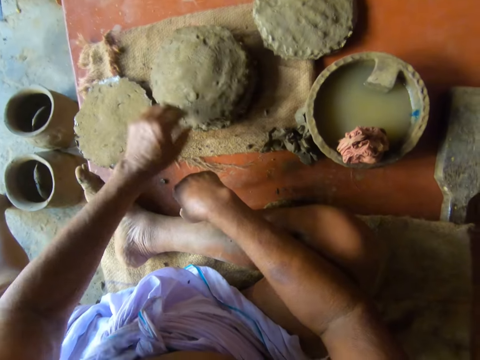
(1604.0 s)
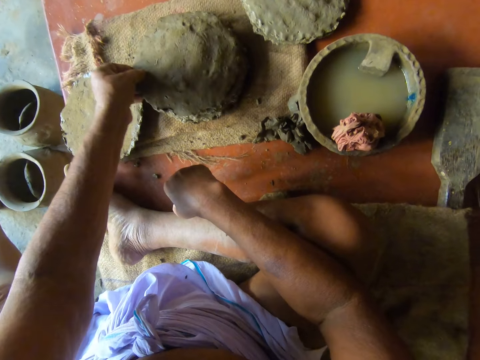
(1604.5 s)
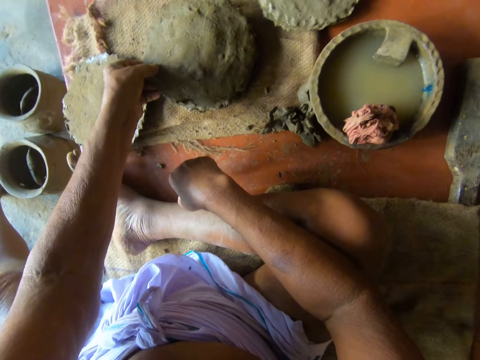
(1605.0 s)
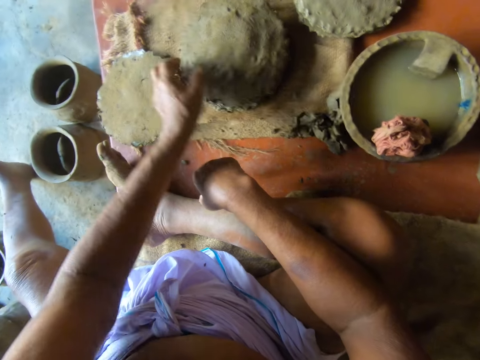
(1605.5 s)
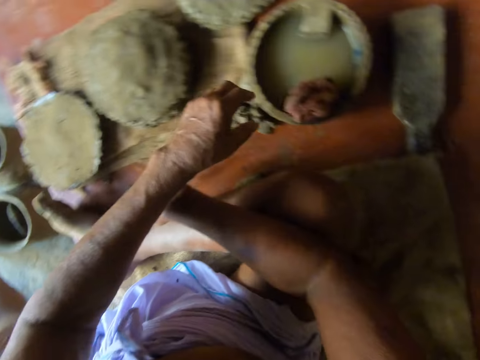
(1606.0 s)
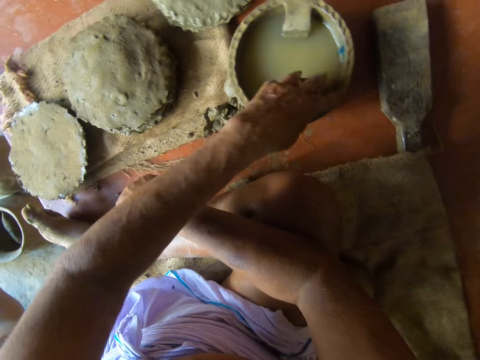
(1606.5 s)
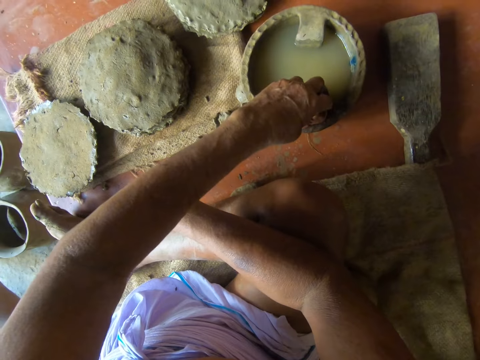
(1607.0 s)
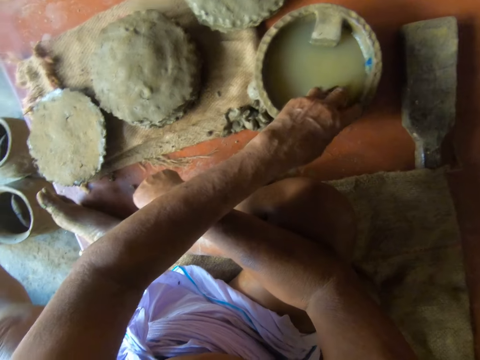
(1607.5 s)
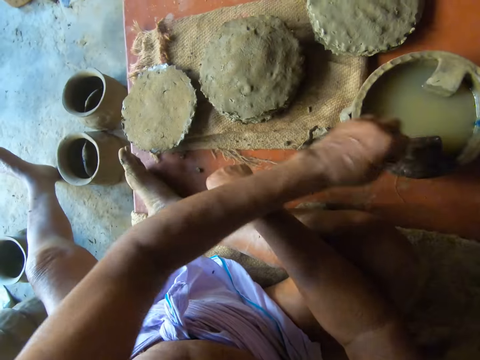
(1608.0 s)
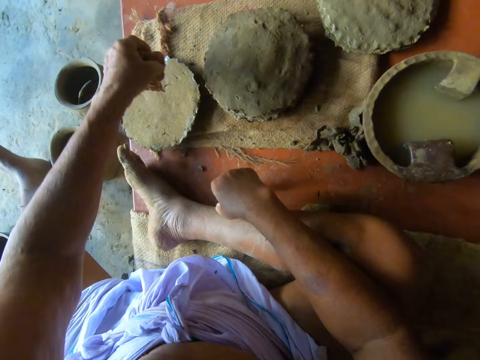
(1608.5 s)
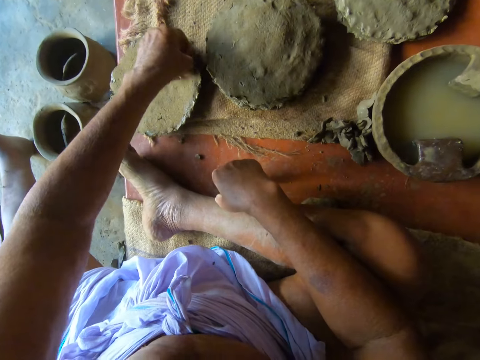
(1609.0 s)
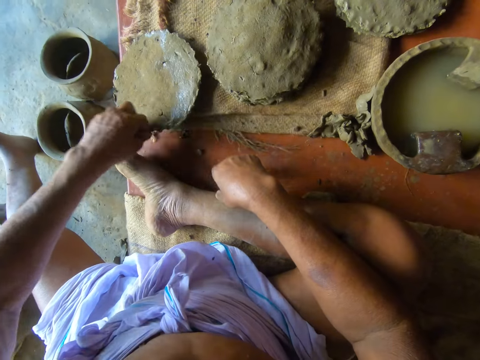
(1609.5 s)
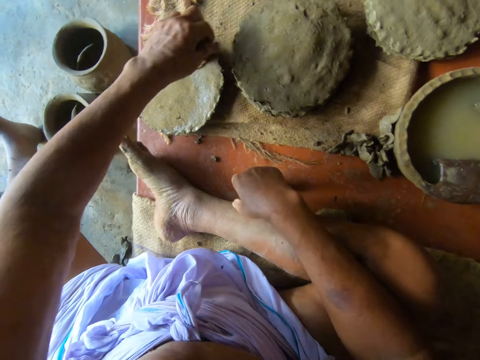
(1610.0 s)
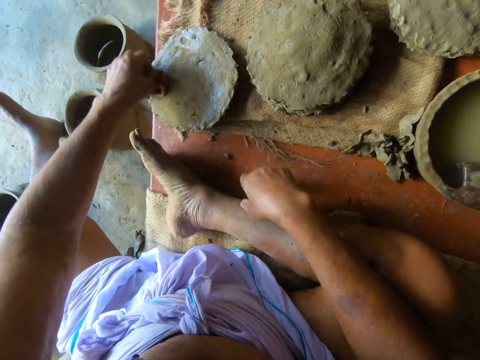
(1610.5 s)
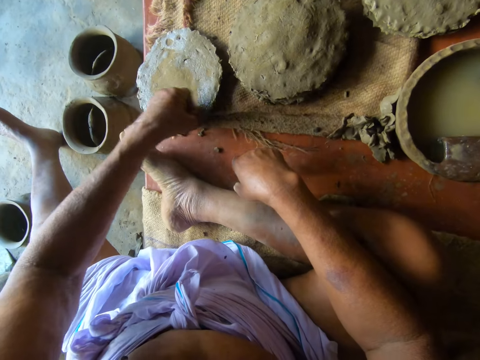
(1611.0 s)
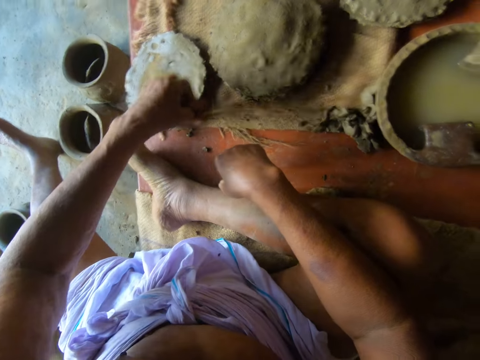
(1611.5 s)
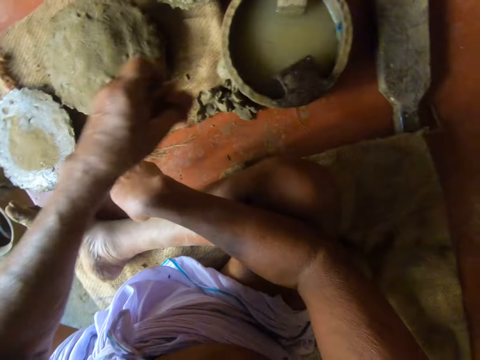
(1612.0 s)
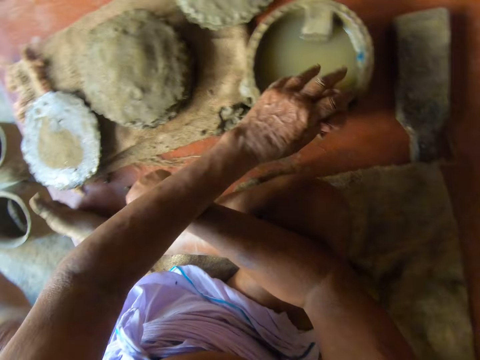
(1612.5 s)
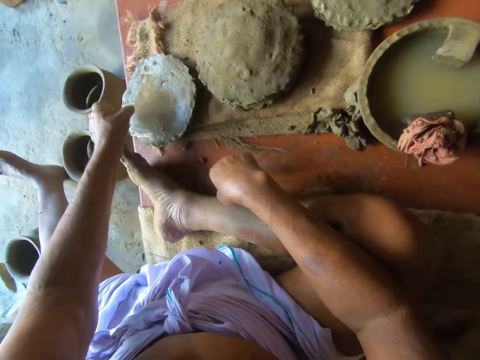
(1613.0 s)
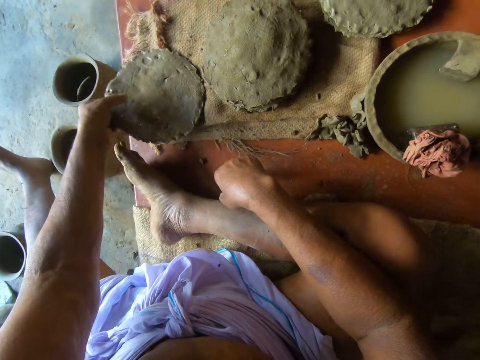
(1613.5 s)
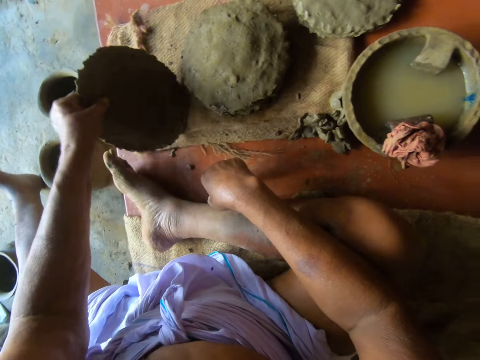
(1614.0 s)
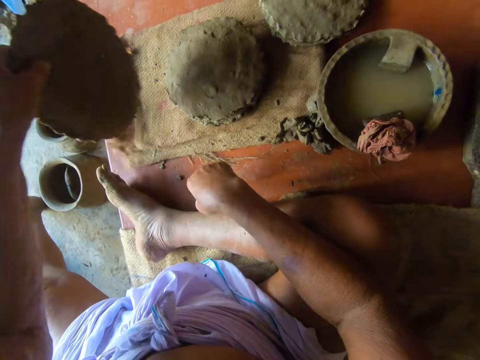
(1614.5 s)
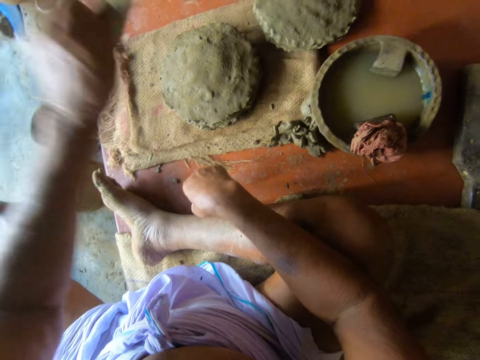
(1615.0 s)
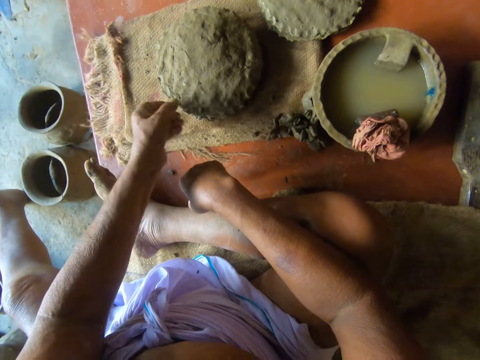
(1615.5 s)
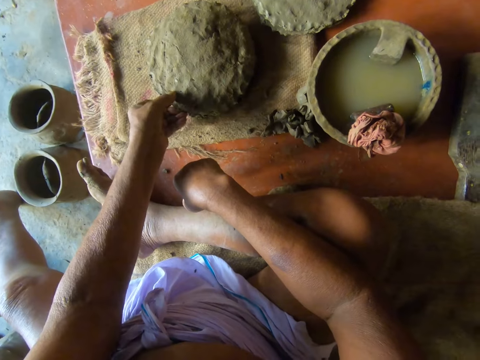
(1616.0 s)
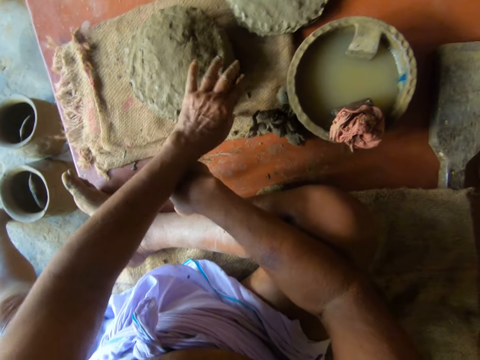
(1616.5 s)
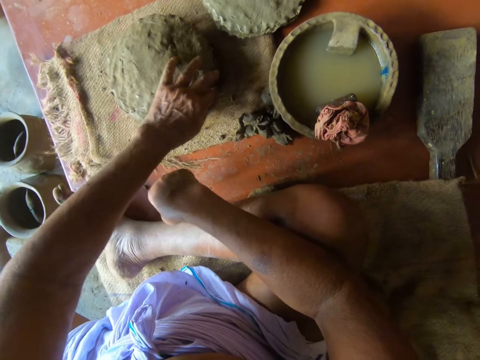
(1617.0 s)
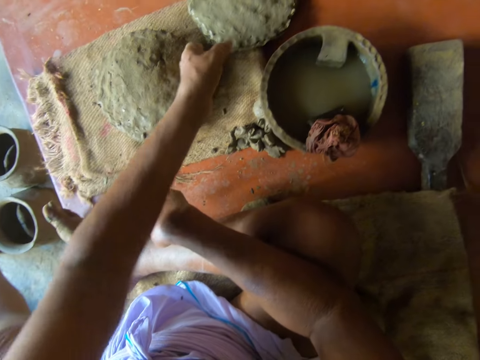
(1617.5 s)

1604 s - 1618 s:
The camera wearer stacks the clay pot foot in his left hand on the mat. He adjusts the clay pot foot on the mat with his left hand. He picks up the rag on the bowl of water with his left hand. He wipes the clay pot foot on the mat with the rag in his left hand. He drops the rag in his left hand on the bowl of water. He picks up the clay pot foot on the mat with his left hand. He stacks the clay pot foot in his left hand on the mat. He adjusts the clay pot foot on the mat with his left hand.

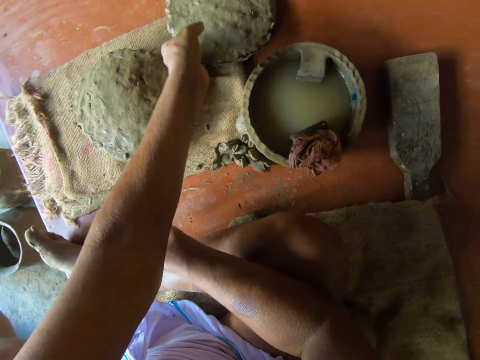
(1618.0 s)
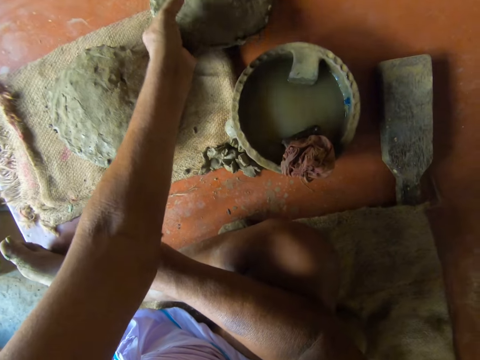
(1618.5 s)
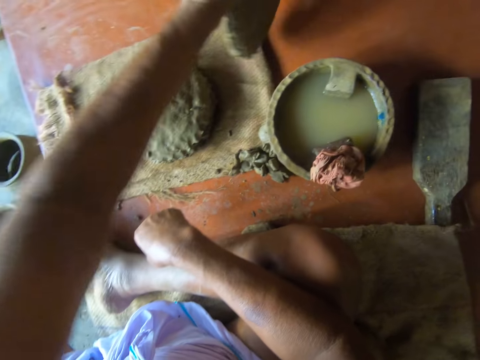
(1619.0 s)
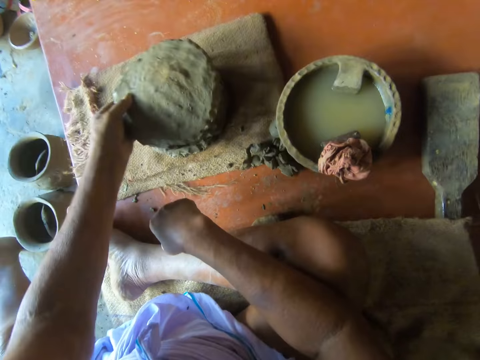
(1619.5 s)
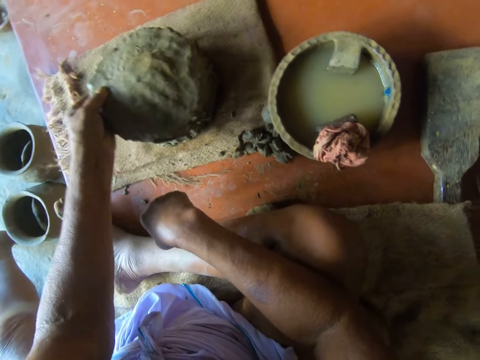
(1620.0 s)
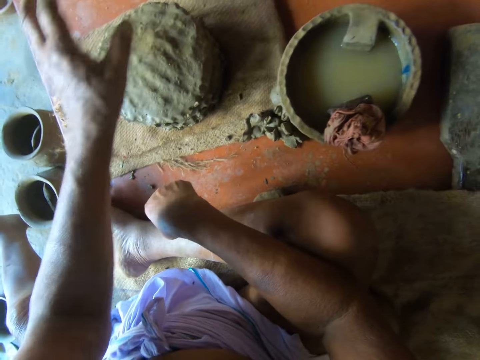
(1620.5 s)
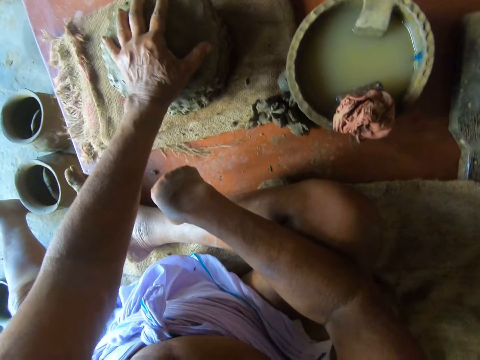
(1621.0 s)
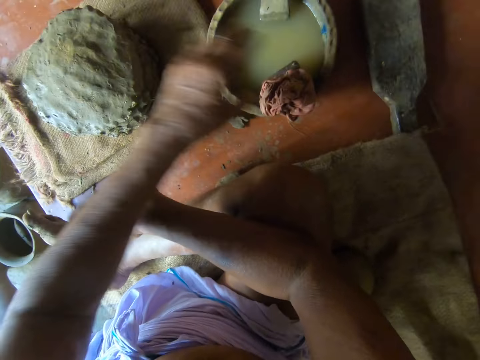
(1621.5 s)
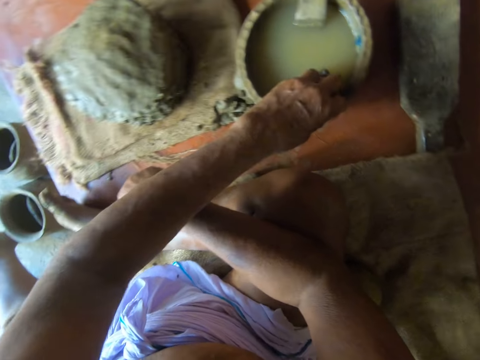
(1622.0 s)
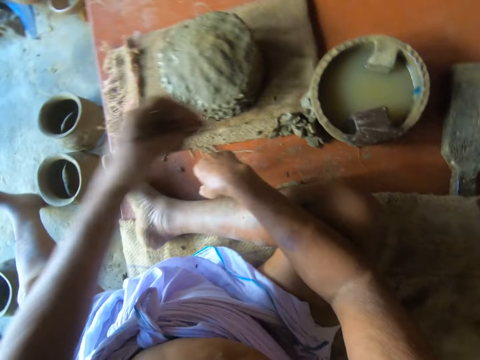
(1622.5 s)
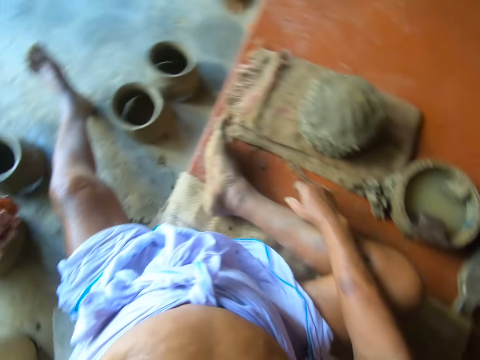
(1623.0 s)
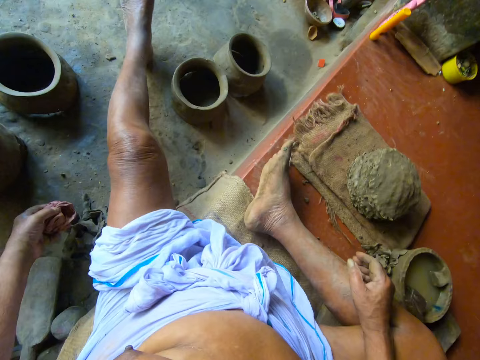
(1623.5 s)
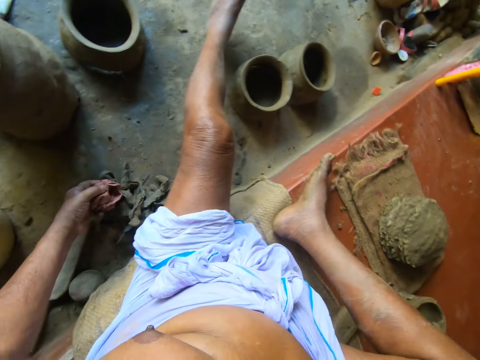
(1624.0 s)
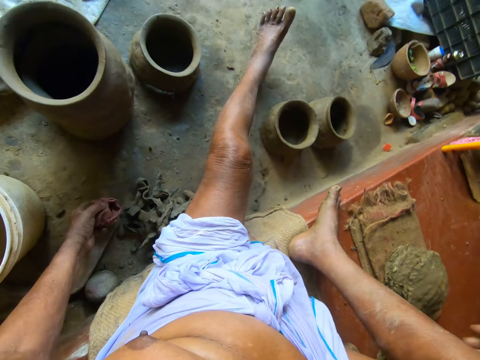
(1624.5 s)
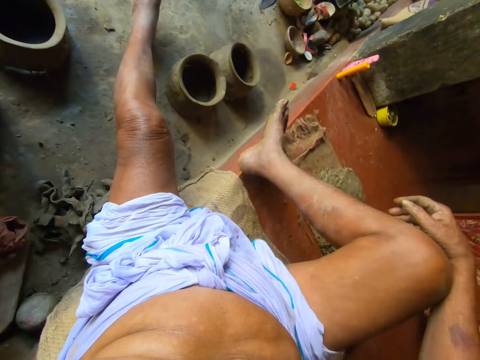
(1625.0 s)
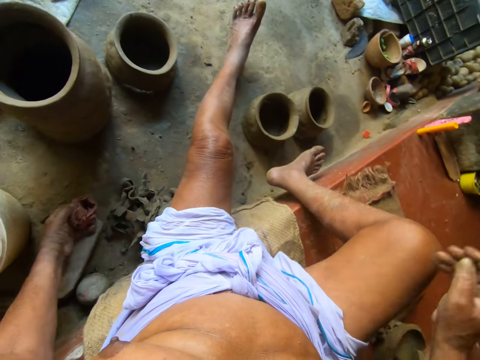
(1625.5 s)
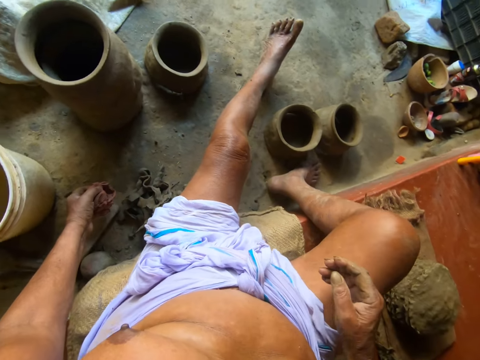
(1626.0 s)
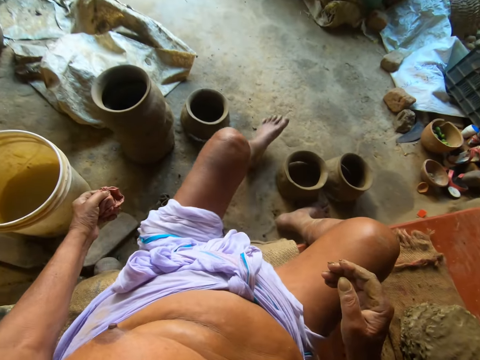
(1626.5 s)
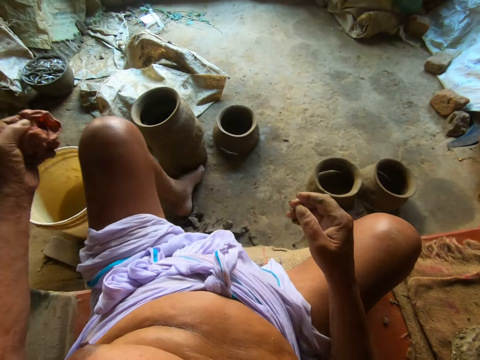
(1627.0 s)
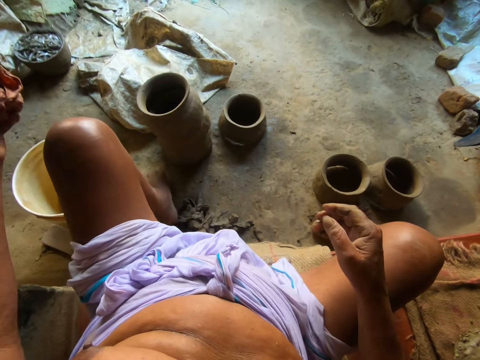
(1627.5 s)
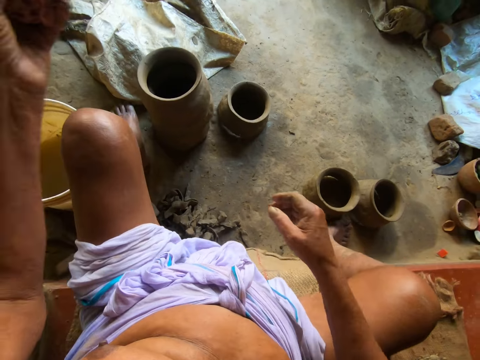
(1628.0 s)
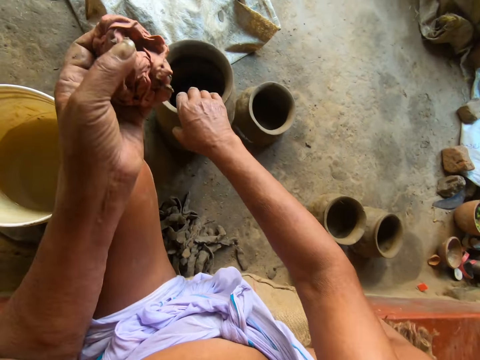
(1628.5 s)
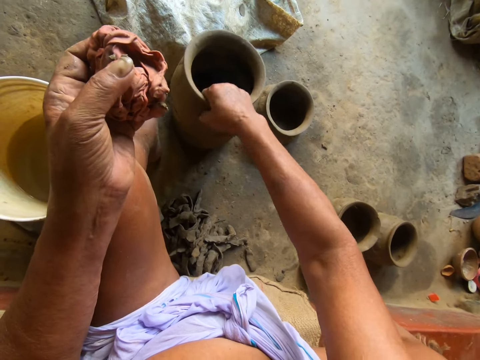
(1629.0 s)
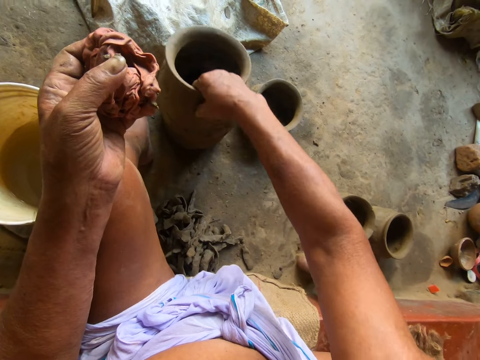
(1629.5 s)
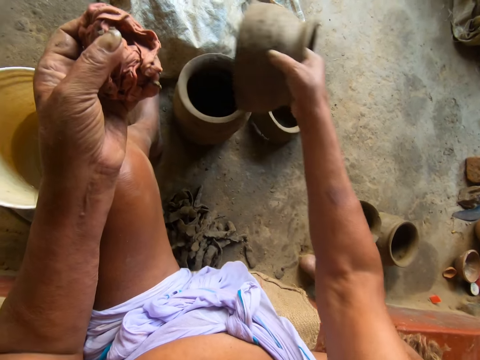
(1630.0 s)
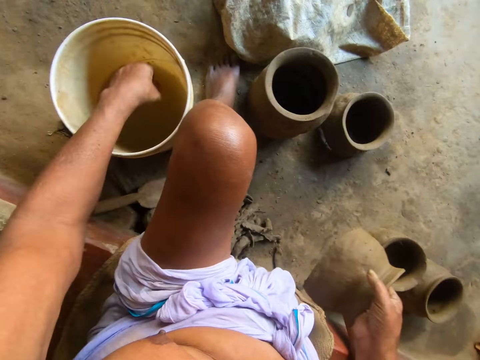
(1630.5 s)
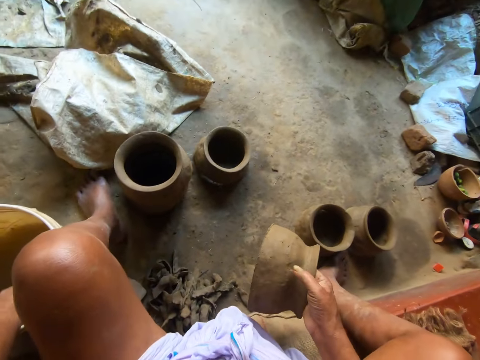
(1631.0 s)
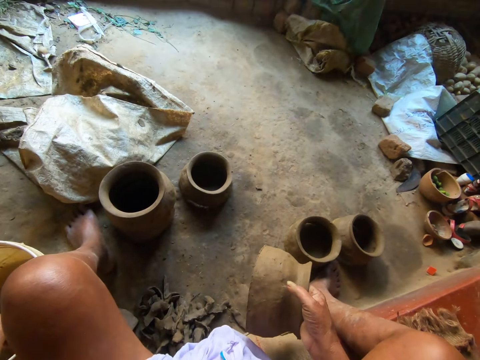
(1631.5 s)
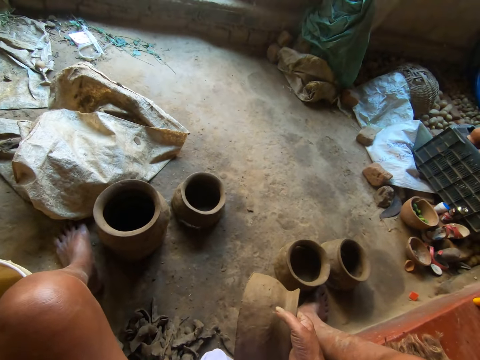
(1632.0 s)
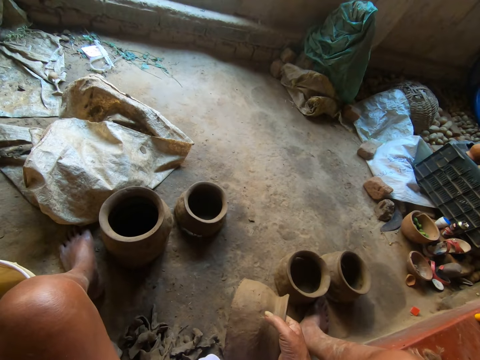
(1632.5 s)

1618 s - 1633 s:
The camera wearer picks up the clay pot foot on the floor with his left hand. He stacks the clay pot foot in his left hand on the mat. He hits the clay pot foot on the floor with his left hand. He picks up the rag on the bowl of water with his left hand. He puts his legs forward. He picks up an unfinished clay pot on the floor with his right hand. He dips the rag in his left hand in a bucket of water.
